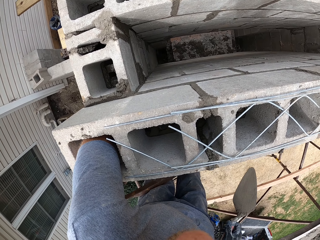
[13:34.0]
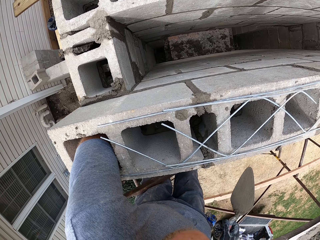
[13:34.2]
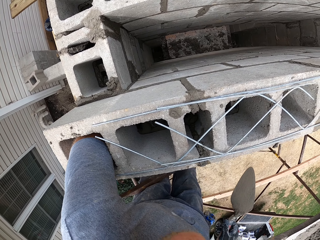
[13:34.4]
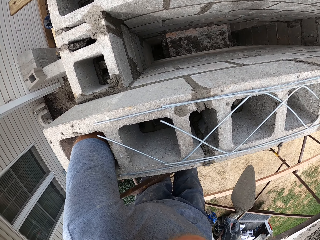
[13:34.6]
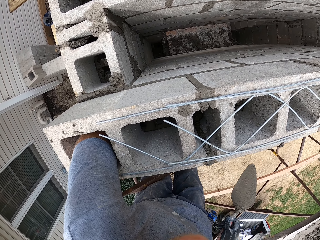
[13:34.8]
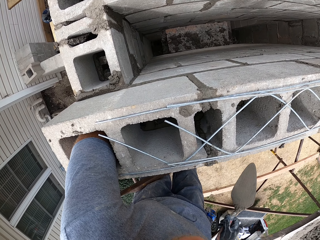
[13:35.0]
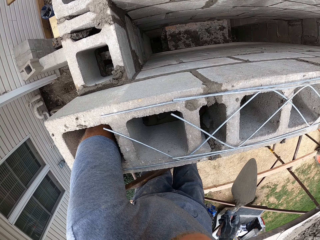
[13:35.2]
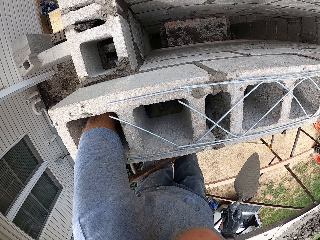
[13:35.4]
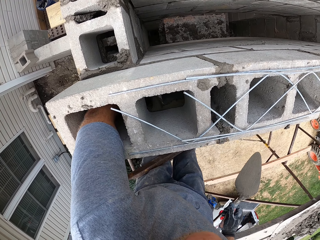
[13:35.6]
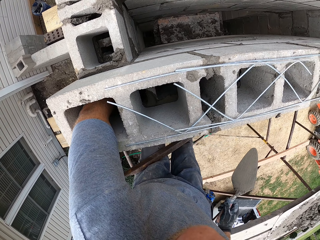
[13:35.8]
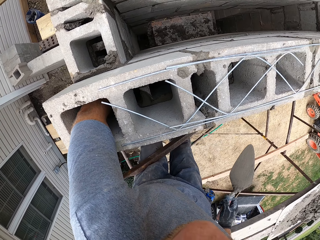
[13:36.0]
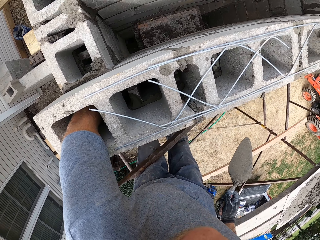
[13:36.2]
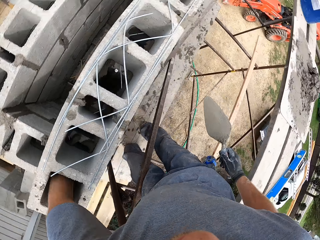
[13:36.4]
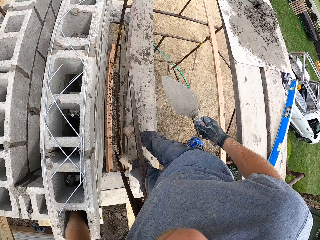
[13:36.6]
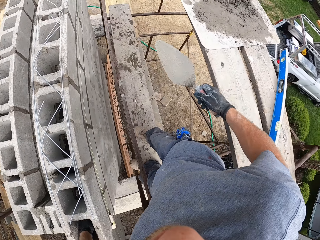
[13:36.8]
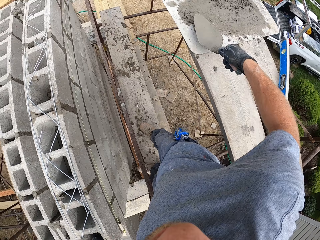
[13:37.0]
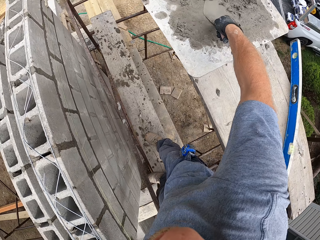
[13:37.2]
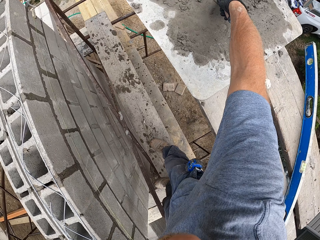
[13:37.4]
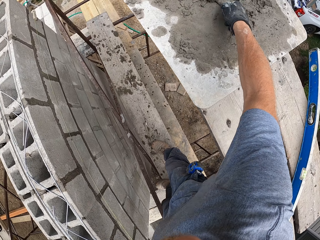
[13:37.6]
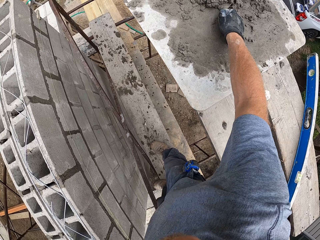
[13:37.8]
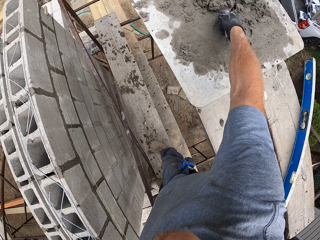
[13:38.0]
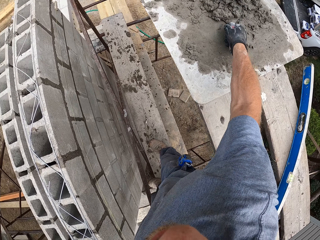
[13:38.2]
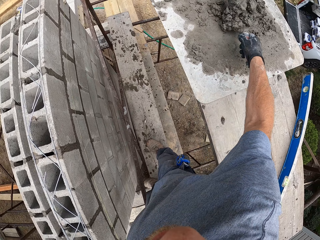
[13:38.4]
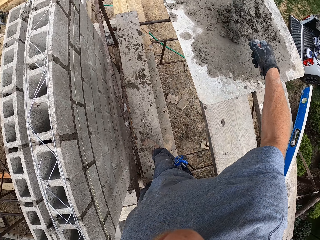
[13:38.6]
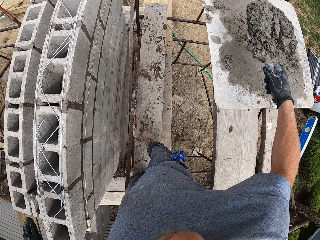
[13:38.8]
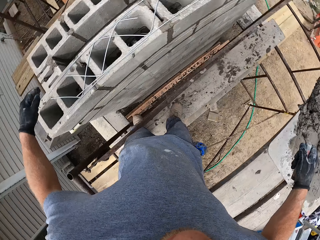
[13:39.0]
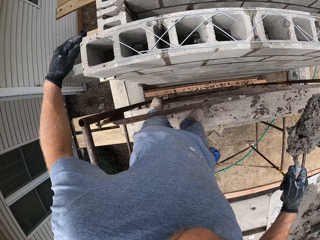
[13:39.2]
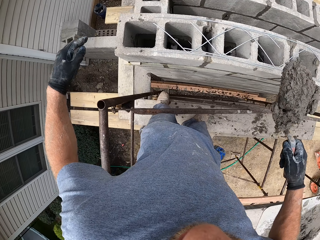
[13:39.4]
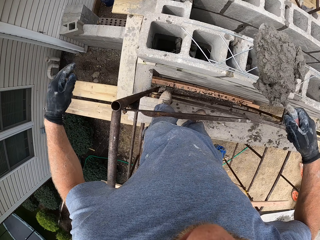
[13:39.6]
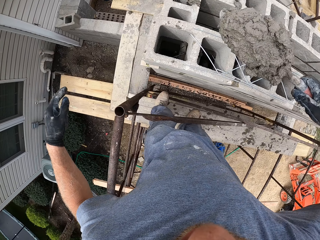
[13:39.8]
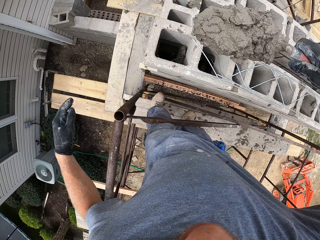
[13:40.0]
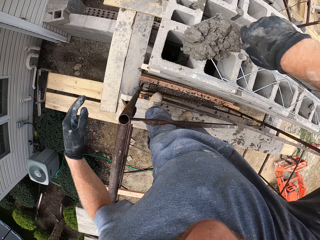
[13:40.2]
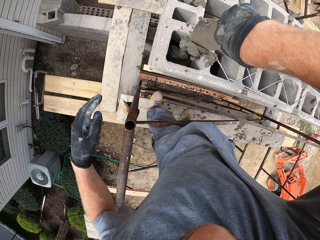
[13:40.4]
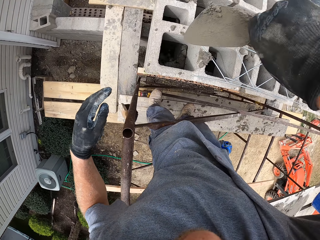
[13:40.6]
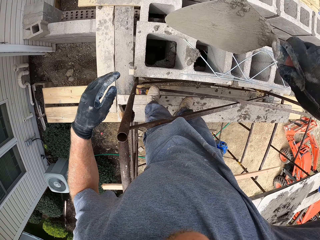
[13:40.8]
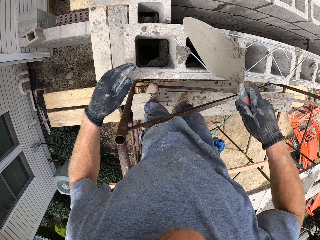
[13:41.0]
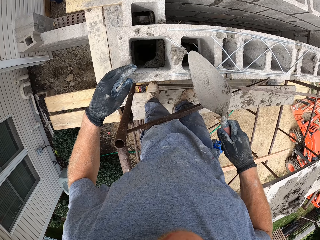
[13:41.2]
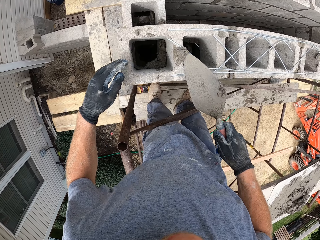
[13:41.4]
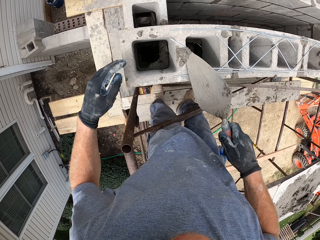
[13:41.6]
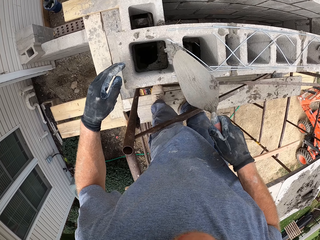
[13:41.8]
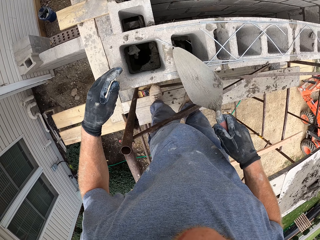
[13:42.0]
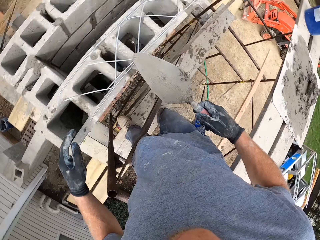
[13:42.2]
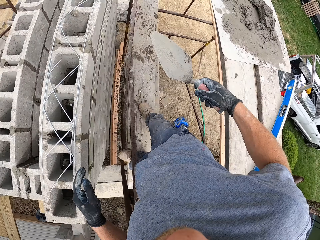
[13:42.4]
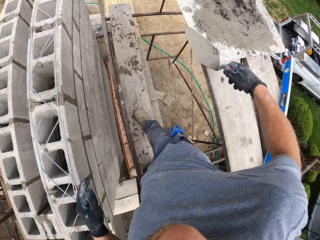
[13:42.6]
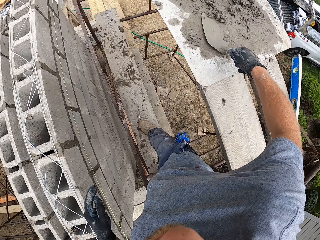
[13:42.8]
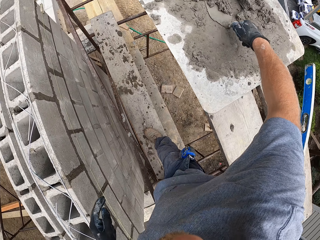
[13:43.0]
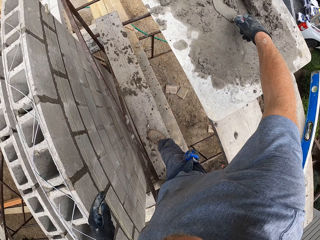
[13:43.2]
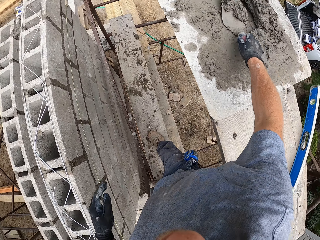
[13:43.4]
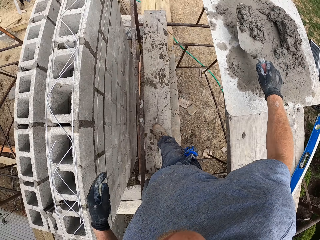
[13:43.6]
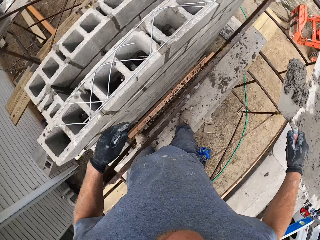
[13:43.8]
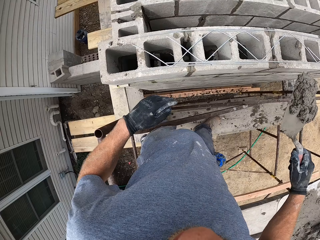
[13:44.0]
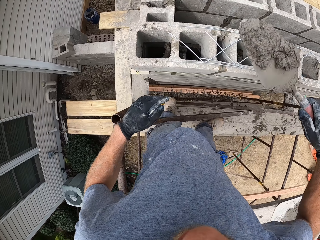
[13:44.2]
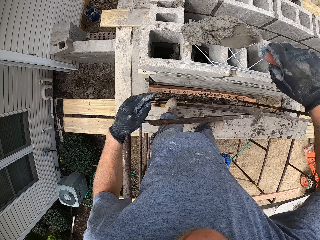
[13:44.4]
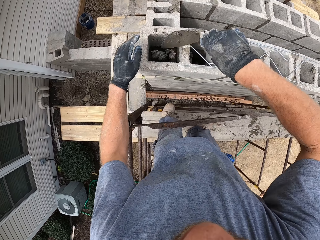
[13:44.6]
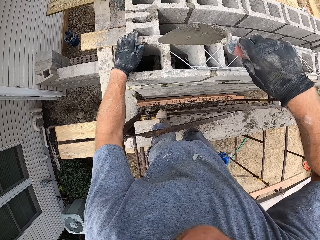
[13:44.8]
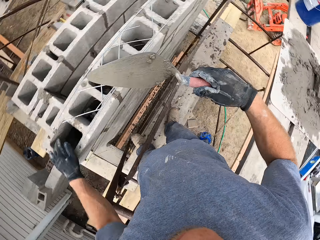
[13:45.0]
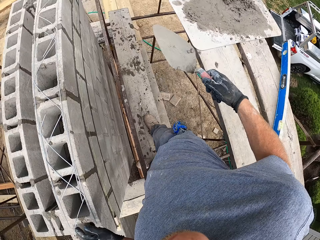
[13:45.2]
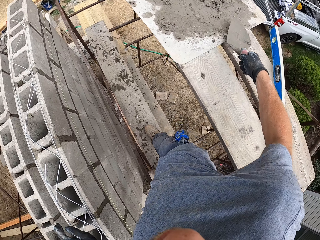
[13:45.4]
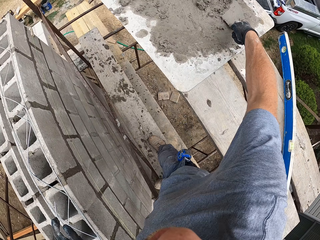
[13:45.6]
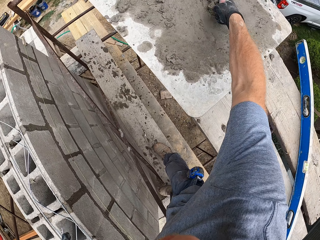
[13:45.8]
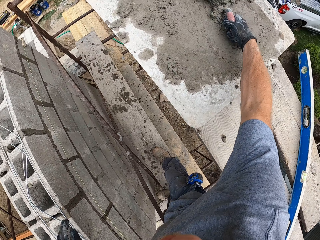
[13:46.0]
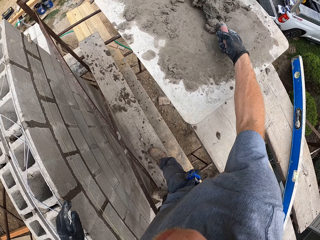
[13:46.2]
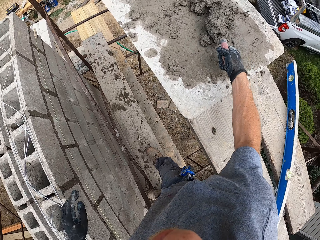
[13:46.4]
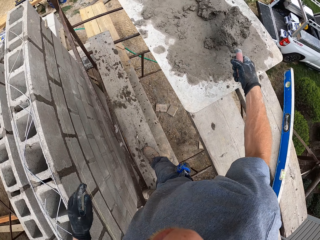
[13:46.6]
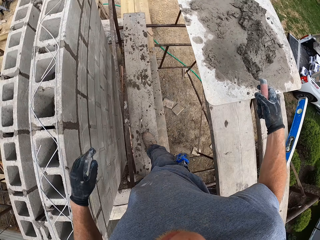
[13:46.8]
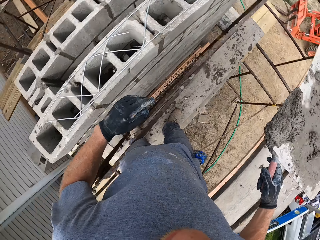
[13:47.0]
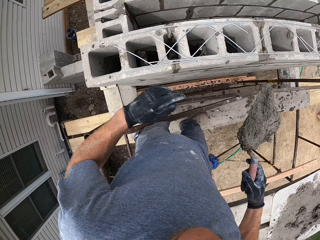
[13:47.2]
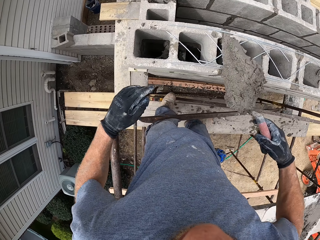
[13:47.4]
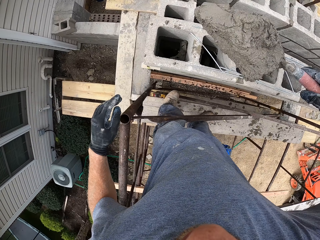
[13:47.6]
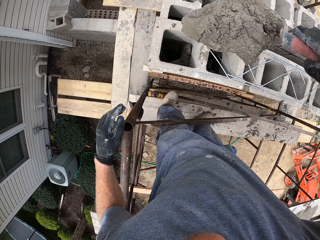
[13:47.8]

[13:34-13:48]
The camera wearer scoops some mortar or concrete with the hand trowel. They move the trowel towards the wall. They move a hand away from the wall. They apply the mortar in the bricks with the hand trowel. They push the concrete in the wall. They turn. They scoop some mortar with the hand trowel. They move the concrete towards the wall. They apply the mortar in the bricks with the hand trowel. They touch the wall. They scoop the mortar from the plank with the trowel. They pour the mortar inside the block.

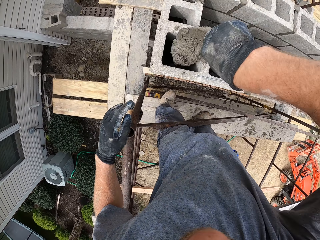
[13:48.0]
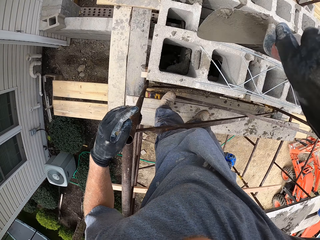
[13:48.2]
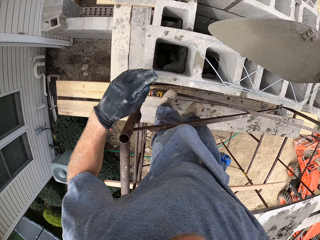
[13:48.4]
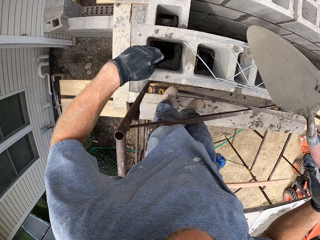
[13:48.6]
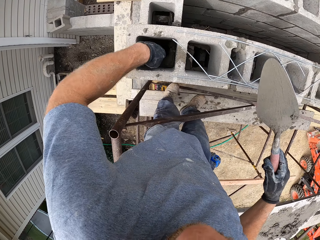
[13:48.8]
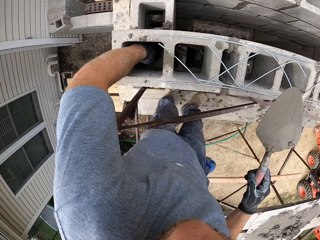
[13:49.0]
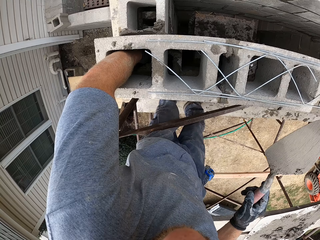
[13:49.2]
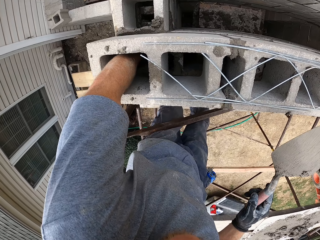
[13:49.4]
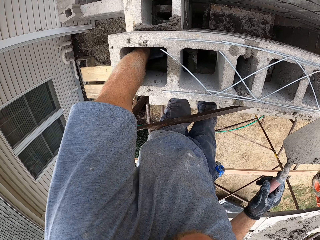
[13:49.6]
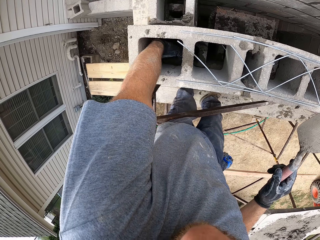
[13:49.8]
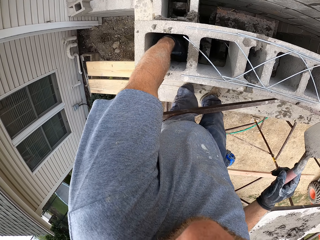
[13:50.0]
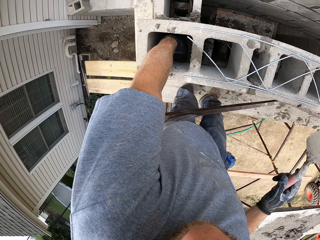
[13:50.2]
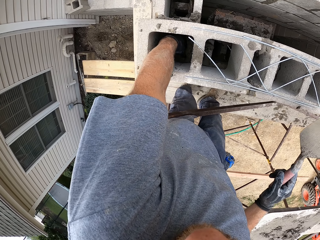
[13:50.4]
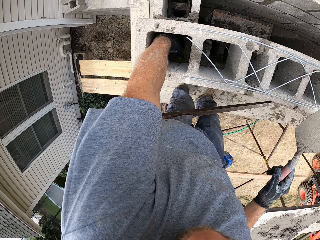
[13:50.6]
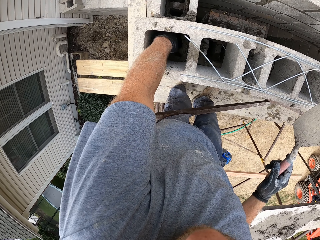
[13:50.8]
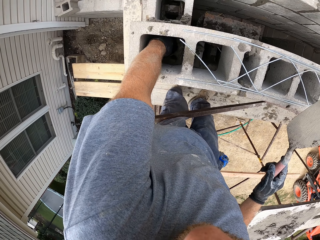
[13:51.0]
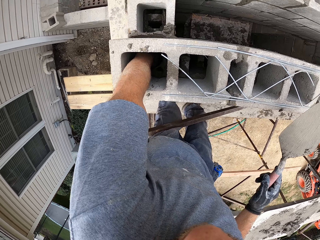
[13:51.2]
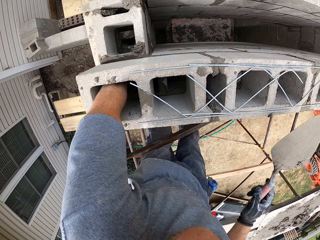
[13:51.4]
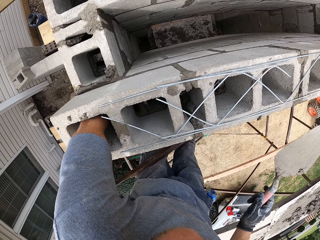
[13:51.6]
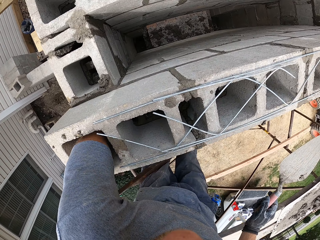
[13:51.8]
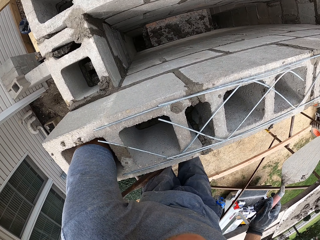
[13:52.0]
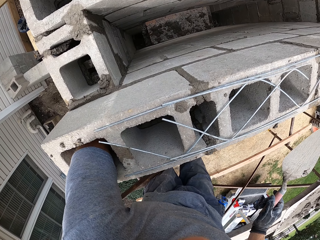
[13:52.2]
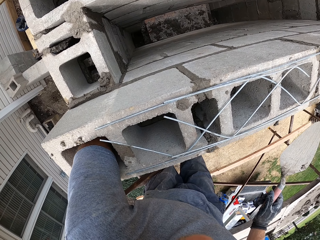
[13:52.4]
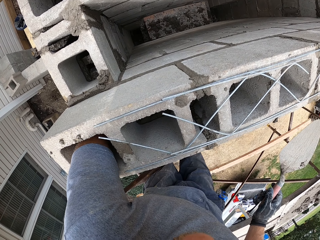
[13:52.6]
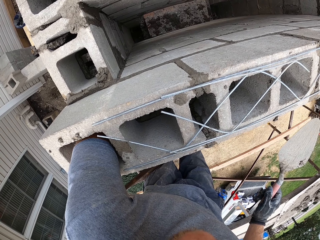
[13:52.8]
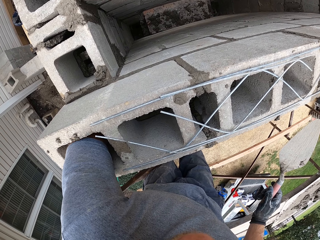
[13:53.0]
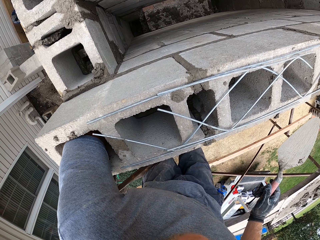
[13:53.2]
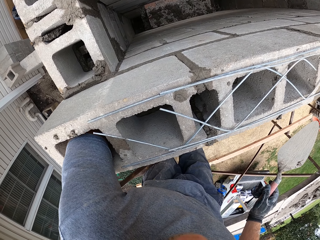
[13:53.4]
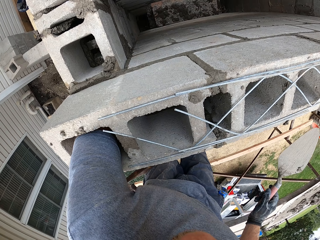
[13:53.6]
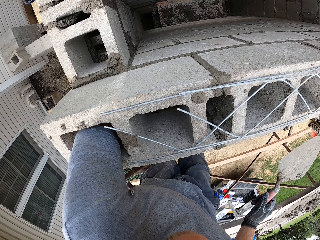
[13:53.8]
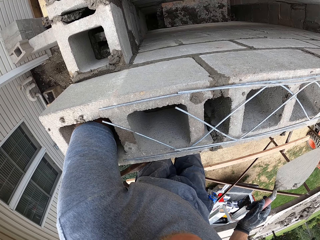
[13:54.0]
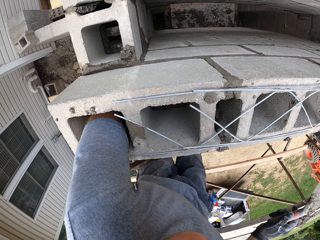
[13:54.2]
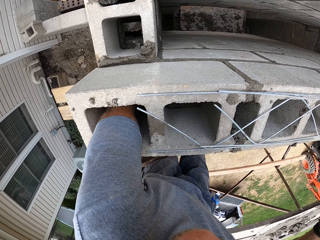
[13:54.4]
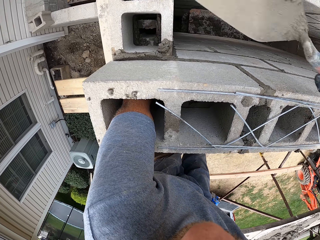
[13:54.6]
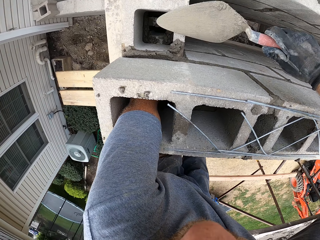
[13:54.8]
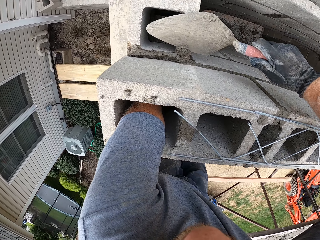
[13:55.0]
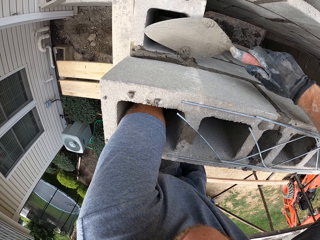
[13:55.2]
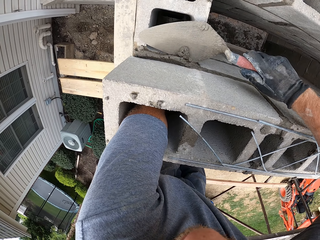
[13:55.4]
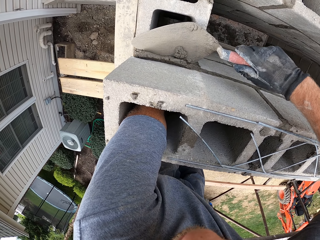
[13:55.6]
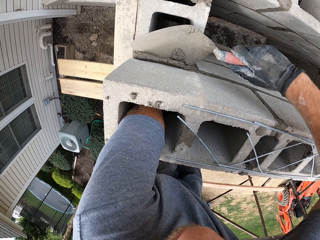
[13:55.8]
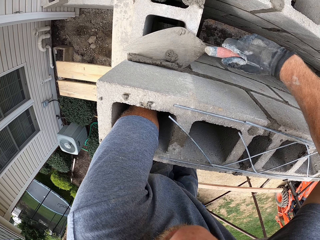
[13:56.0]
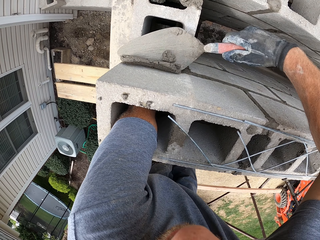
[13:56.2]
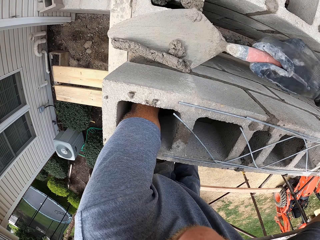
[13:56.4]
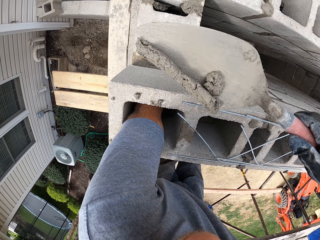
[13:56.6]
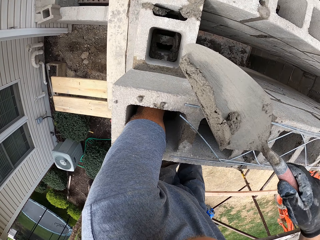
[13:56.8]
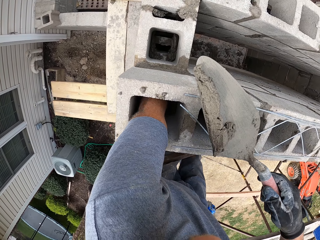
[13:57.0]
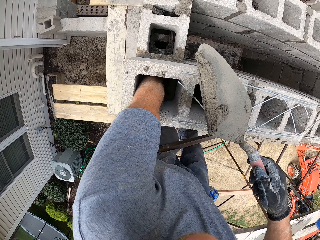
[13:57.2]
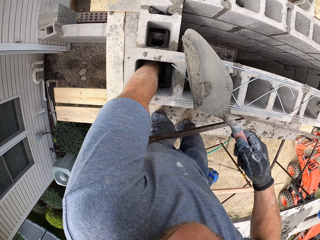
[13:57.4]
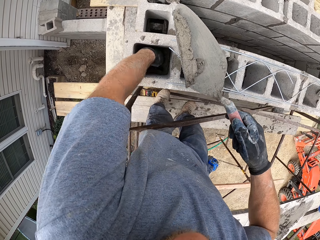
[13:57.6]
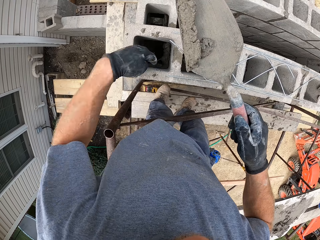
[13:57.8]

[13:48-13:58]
The camera wearer puts his hand inside the block. He scrapes the mortar or concrete from the side of the block wall with the trowel. He scoops the falling concrete on the outer side of the brick. He removes his hand inside the block.
